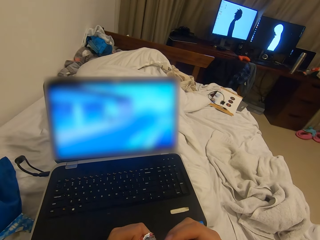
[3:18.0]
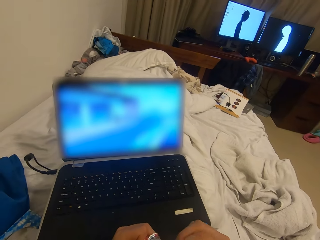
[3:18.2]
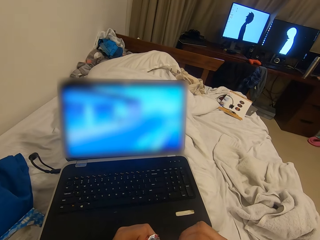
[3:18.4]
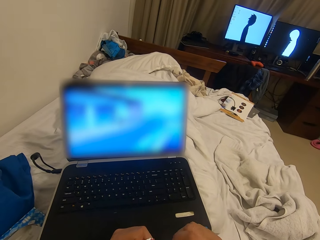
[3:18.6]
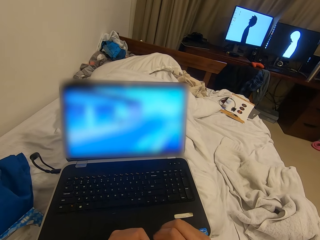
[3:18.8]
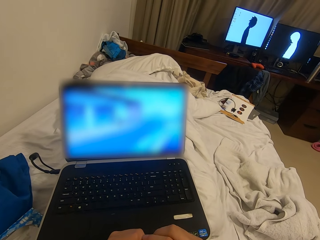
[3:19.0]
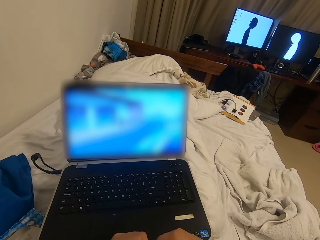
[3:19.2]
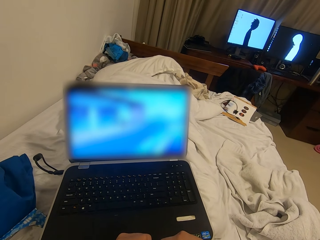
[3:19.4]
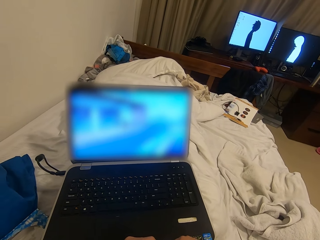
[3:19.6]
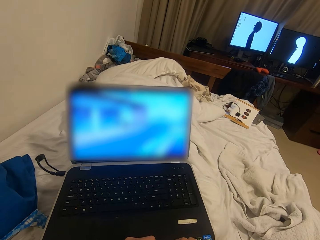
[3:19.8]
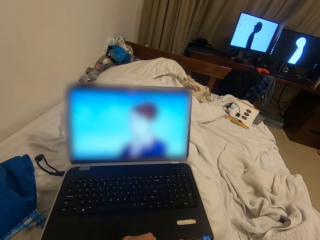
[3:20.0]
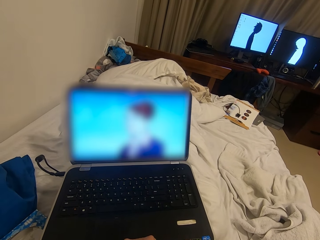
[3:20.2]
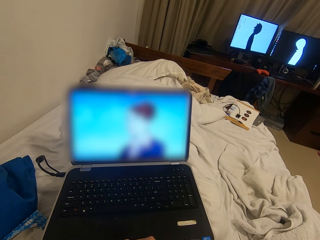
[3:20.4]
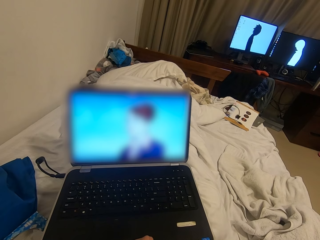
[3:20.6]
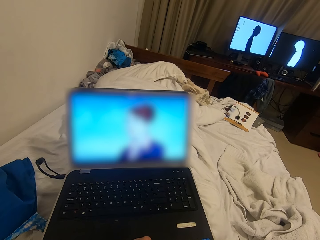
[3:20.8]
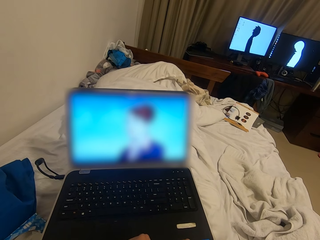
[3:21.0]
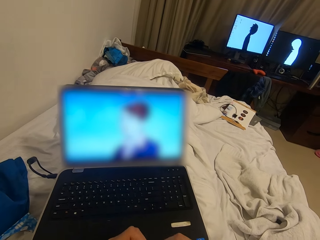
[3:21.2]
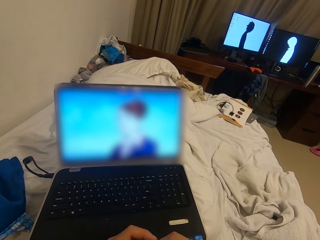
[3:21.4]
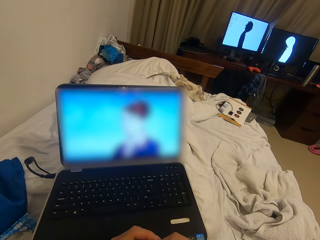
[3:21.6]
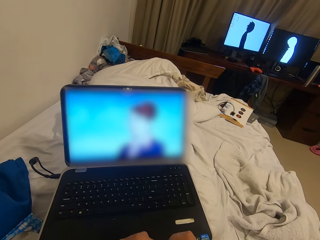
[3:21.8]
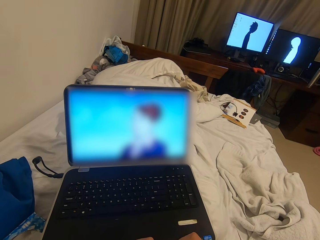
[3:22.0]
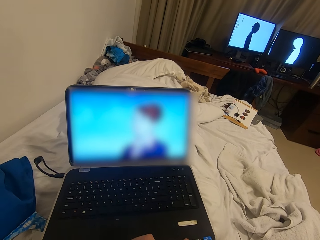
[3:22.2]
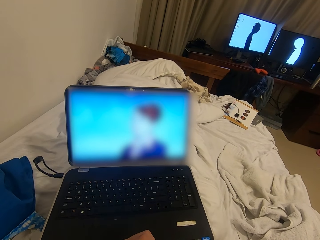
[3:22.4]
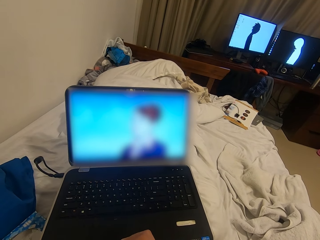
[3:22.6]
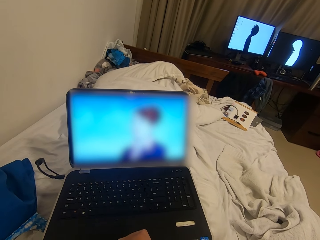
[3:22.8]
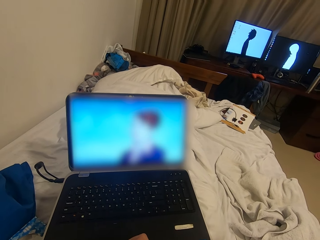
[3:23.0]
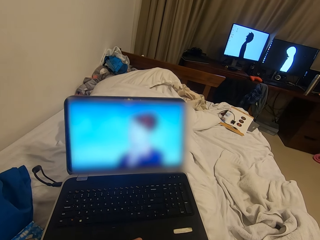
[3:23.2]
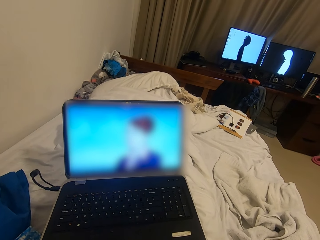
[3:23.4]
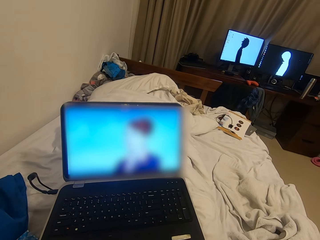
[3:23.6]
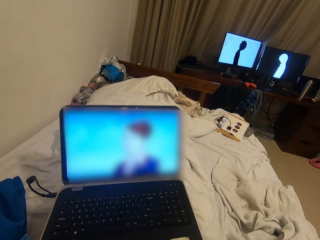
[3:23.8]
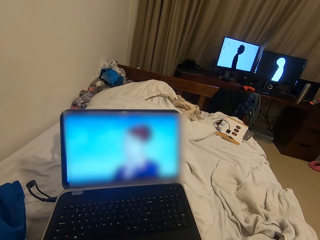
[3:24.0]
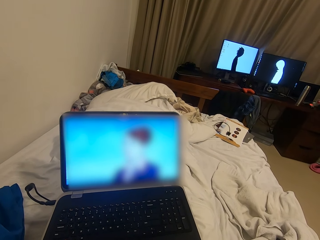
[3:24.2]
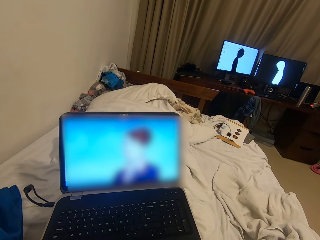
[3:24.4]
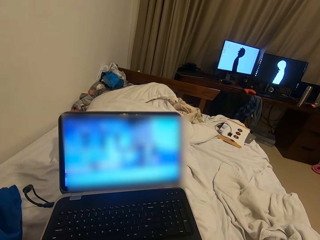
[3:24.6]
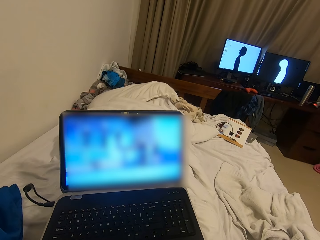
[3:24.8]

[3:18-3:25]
The camera wearer folds the chocolate wrapper with both hands.

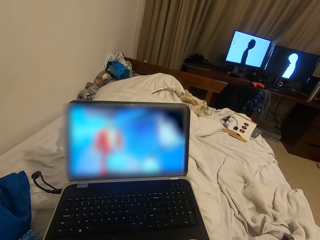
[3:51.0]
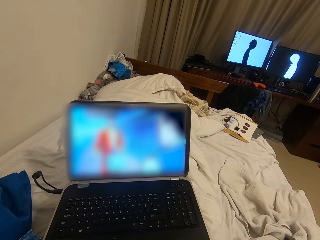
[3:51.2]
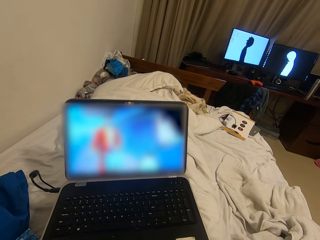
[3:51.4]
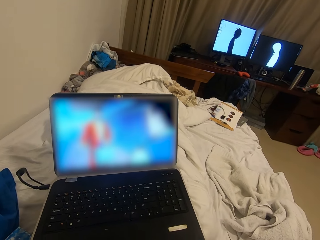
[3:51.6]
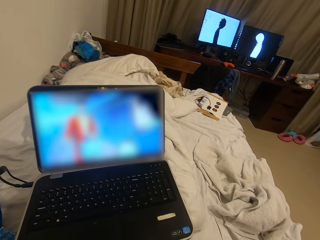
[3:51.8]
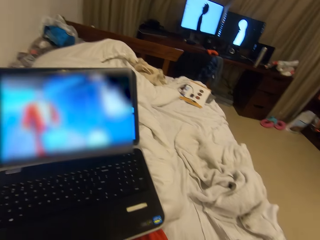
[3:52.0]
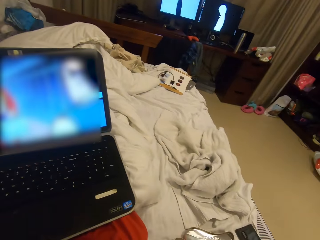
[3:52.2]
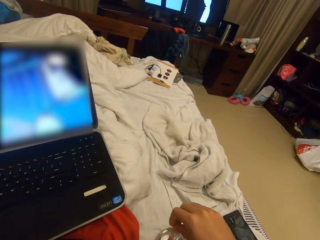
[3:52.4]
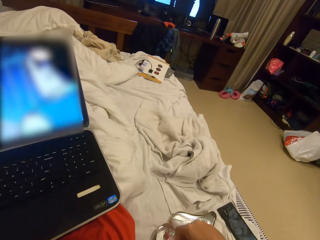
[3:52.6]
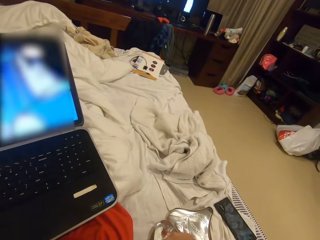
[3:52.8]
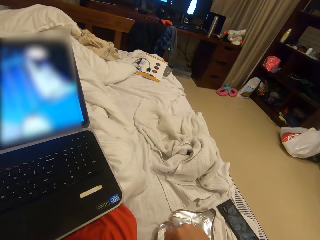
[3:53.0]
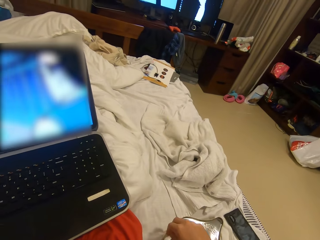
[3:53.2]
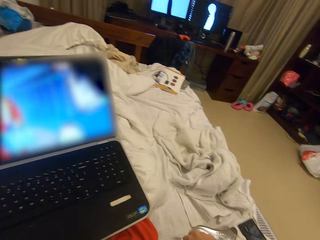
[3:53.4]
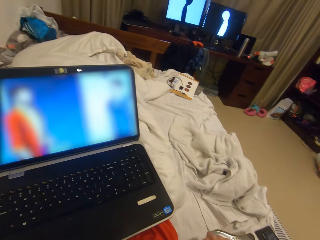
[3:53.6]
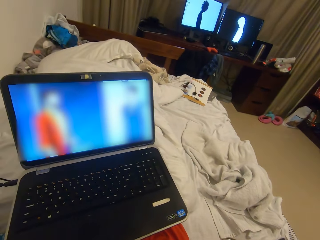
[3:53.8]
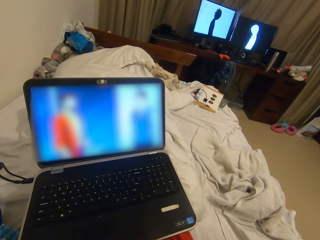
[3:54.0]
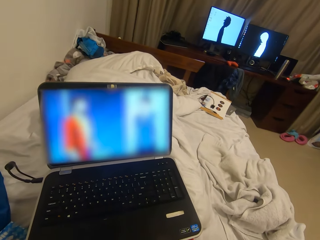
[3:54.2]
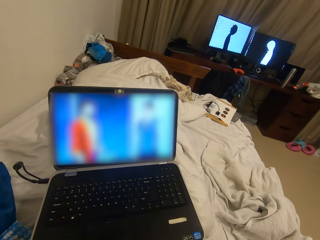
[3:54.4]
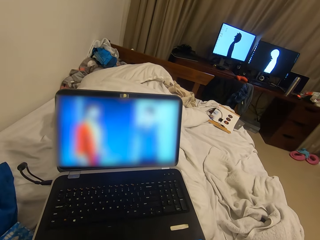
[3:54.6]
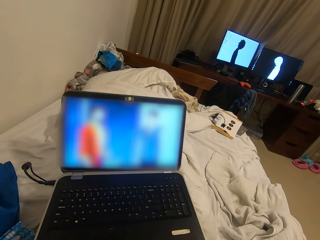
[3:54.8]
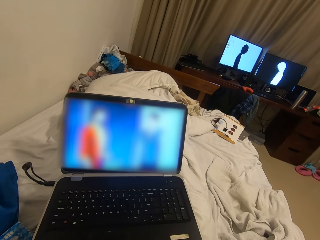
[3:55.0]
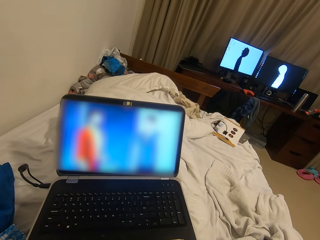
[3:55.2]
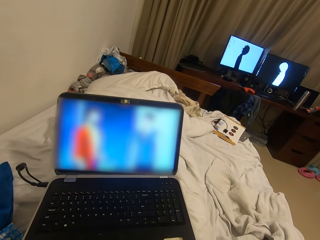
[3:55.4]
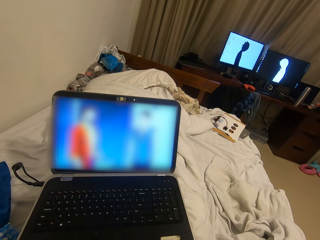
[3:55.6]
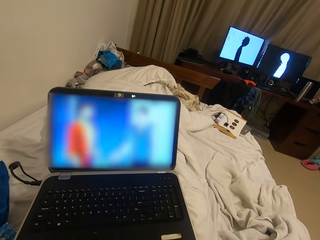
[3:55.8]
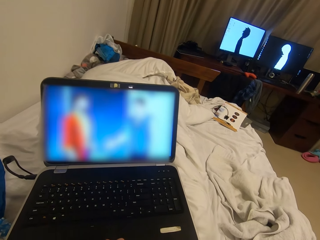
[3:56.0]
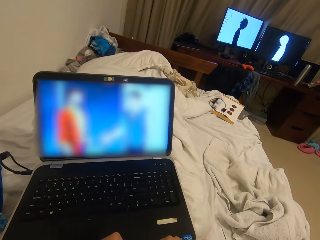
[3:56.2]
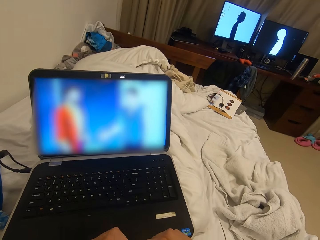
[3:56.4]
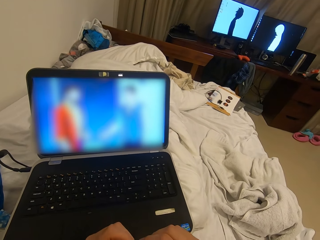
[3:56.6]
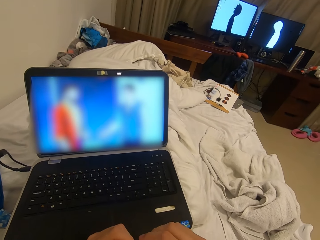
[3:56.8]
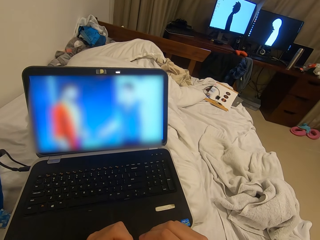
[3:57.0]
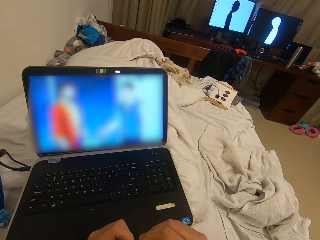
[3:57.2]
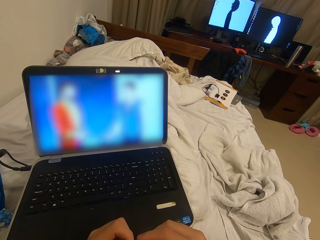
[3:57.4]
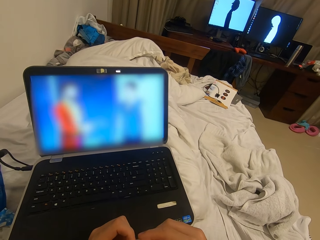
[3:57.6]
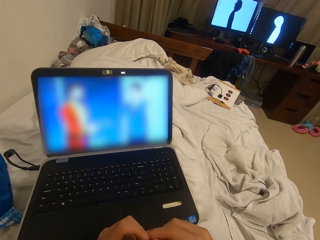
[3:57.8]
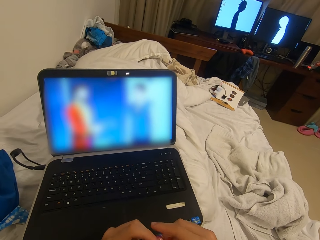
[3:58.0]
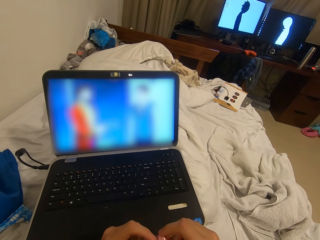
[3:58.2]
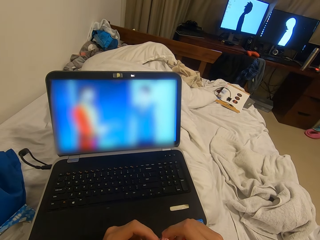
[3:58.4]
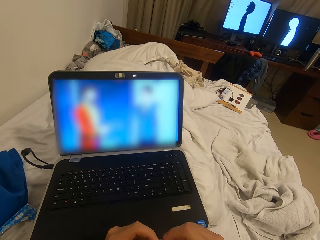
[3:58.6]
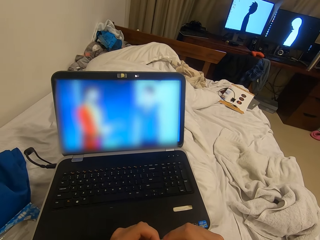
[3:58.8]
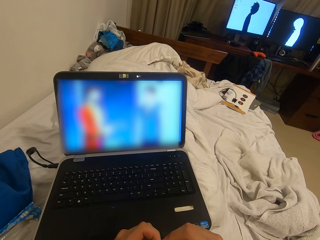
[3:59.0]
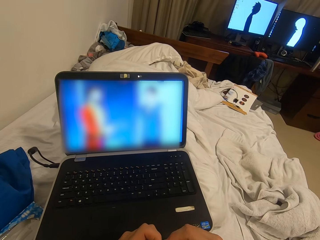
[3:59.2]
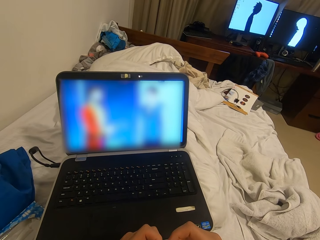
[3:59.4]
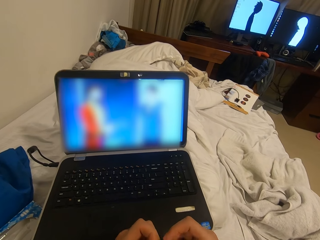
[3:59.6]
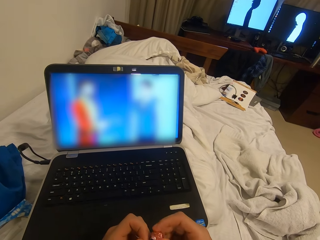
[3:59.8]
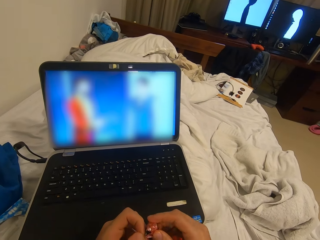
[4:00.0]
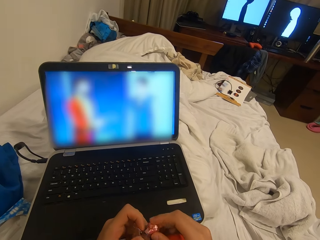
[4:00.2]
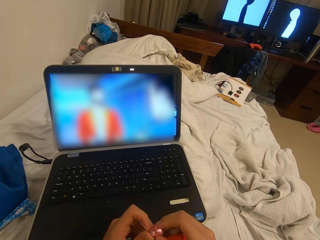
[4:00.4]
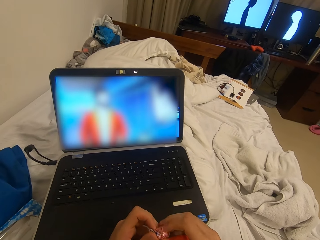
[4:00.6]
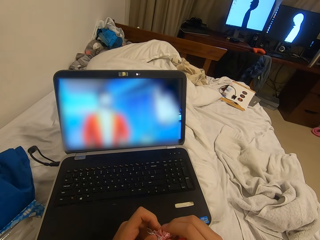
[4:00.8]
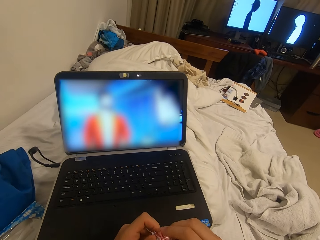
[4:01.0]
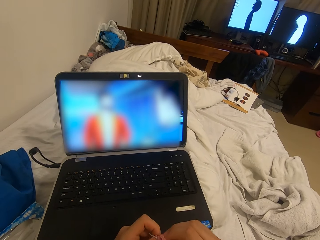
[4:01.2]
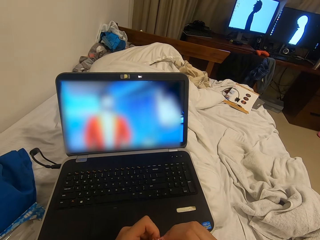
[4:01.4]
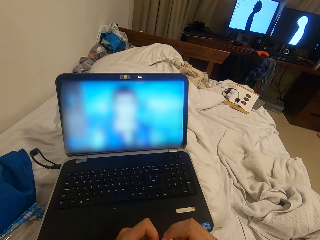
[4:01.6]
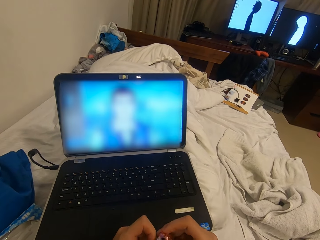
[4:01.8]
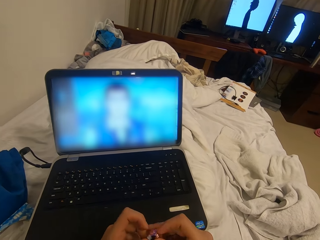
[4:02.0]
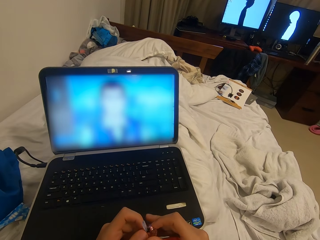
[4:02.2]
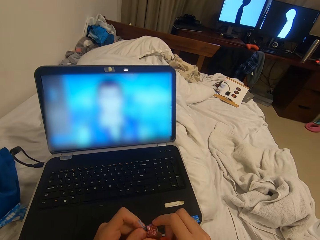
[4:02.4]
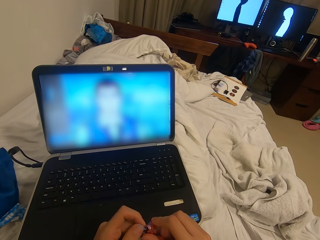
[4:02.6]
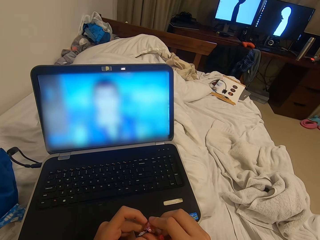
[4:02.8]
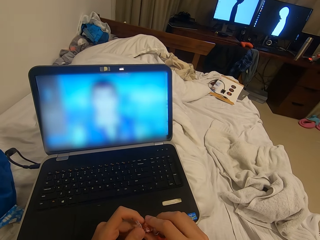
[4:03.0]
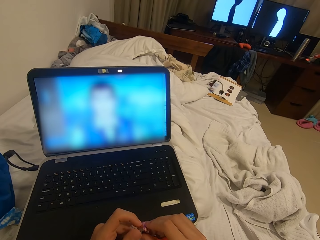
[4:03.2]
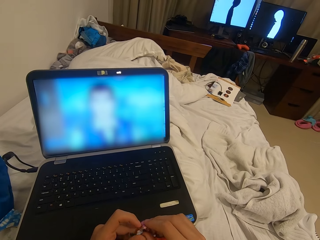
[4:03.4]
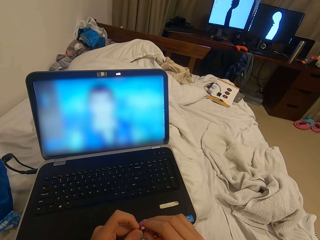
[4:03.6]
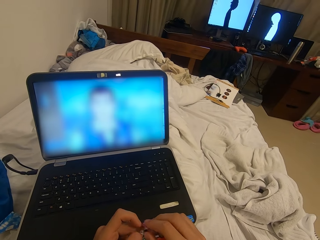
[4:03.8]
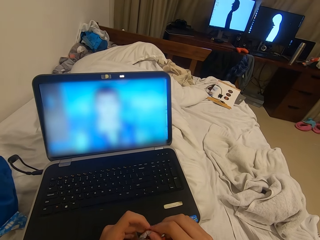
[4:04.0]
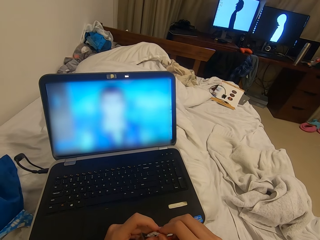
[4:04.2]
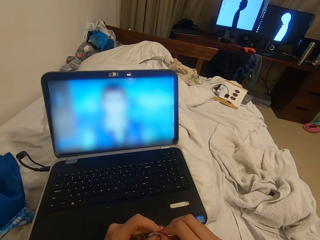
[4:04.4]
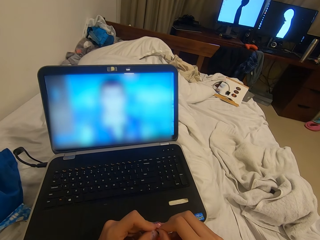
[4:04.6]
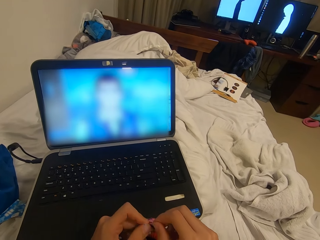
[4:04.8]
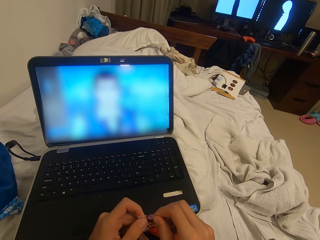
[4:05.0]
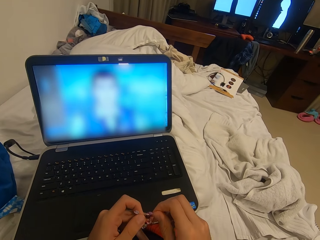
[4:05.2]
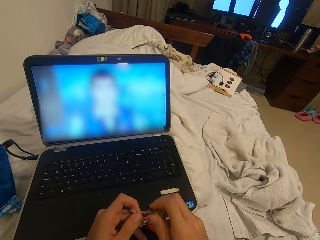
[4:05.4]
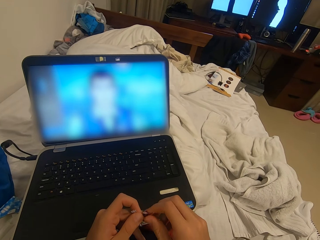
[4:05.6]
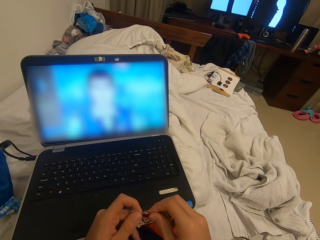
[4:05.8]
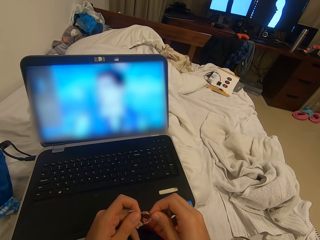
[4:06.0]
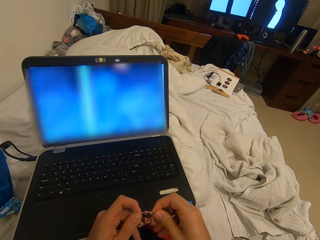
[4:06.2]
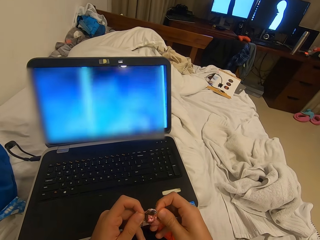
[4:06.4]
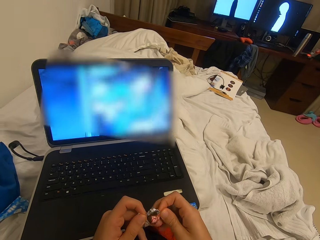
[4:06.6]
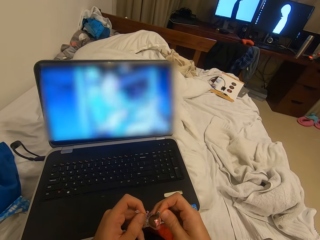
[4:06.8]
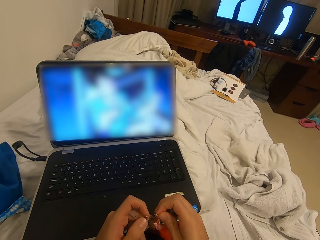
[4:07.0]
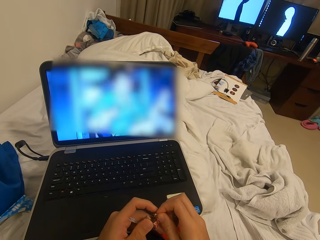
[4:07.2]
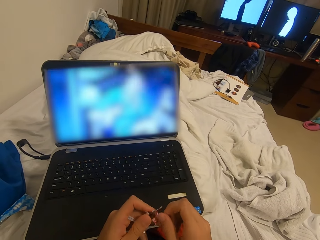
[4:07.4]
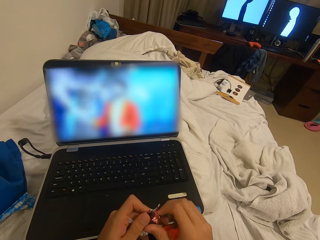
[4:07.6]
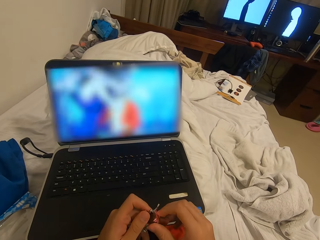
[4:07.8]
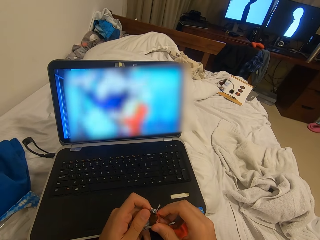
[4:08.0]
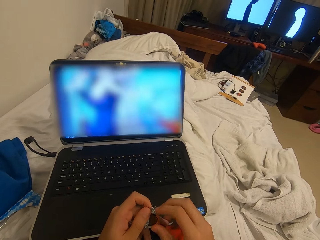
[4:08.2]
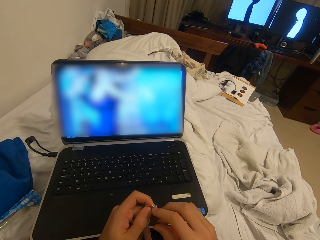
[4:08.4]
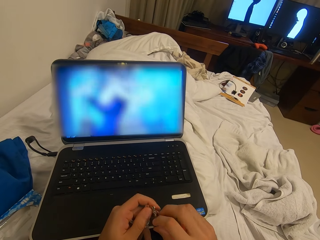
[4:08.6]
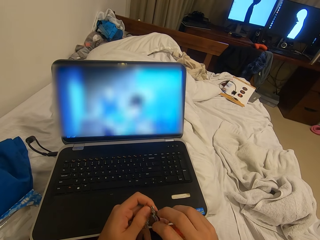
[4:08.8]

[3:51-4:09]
The camera wearer drops the chocolate wrapper in the chocolate box. He picks another piece of chocolate from the chocolate box with his right hand. He opens the piece of chocolate with both hands.
